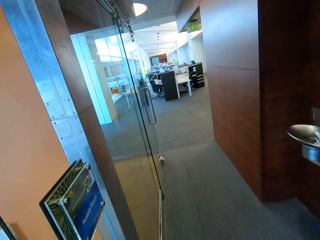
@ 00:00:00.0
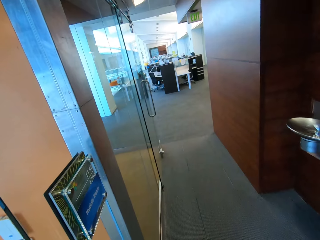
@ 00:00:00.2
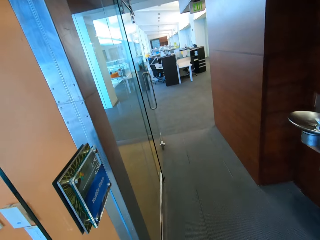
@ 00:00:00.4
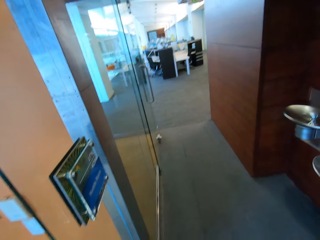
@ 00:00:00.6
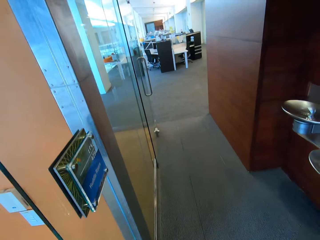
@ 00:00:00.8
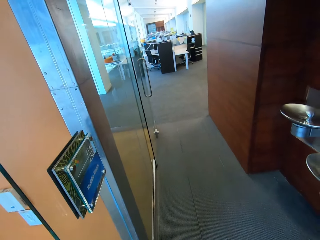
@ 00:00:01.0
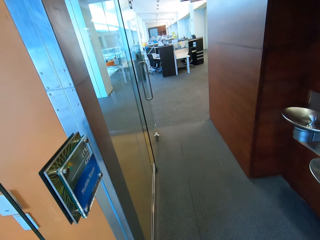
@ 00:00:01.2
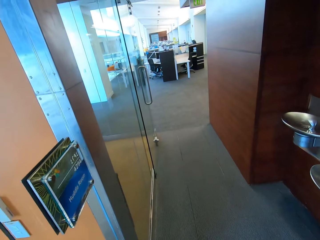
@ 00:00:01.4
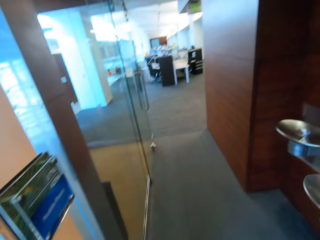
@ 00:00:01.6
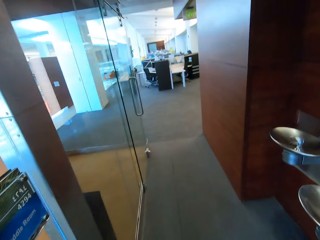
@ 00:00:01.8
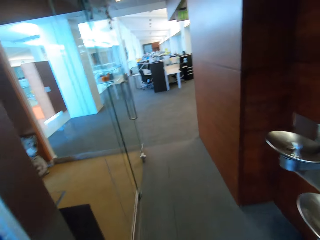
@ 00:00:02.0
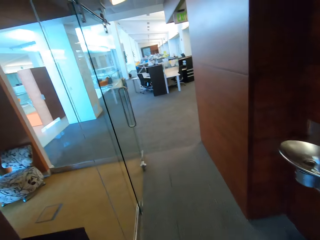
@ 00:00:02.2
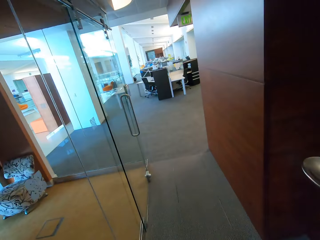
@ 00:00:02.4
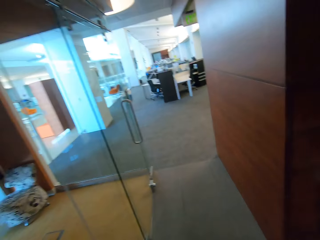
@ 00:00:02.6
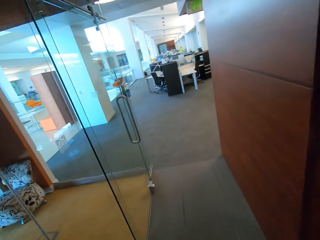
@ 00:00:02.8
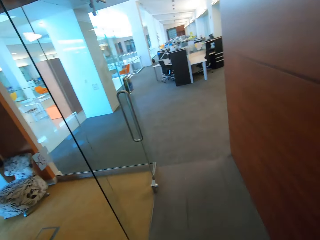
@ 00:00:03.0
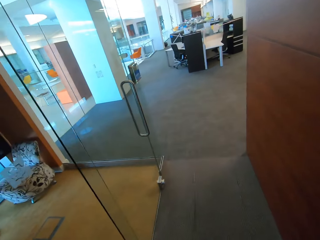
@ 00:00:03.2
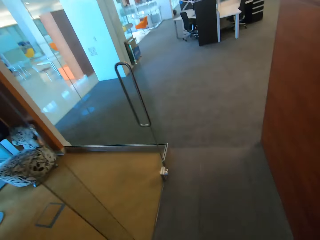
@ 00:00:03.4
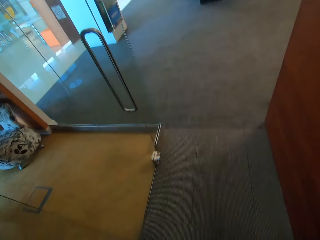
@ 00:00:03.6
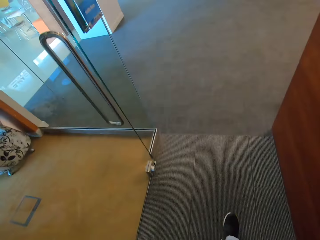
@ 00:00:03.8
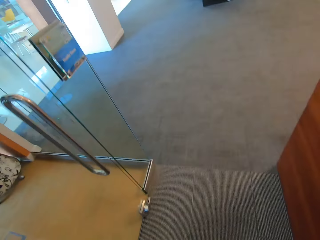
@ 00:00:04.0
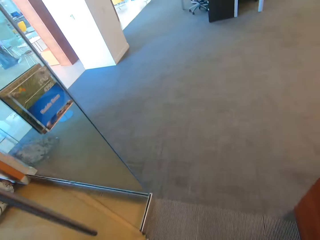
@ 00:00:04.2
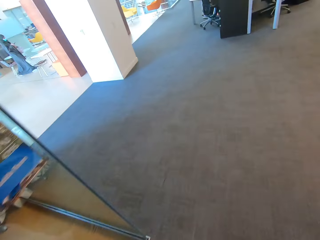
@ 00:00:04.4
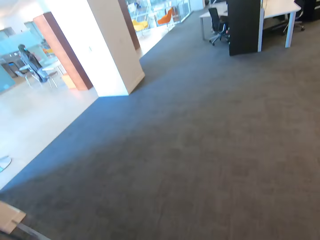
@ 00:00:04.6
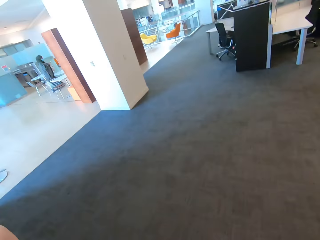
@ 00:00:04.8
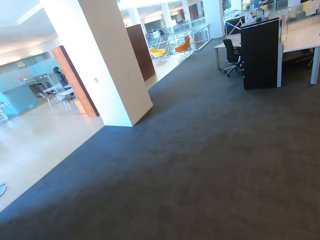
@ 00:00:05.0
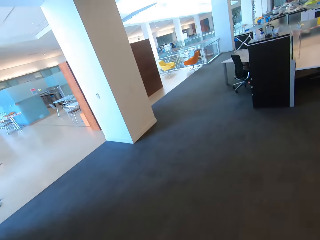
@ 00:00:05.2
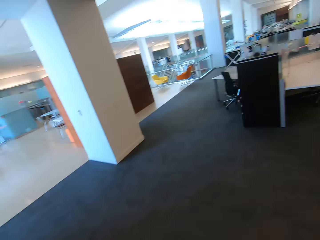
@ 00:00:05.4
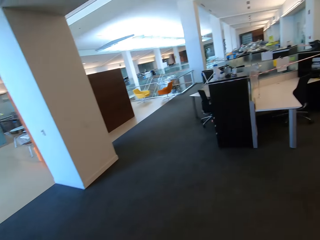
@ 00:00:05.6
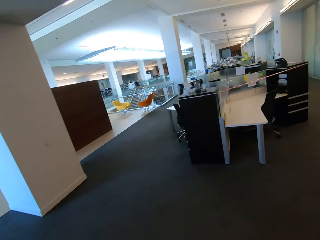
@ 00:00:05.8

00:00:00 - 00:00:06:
The camera wearer walks in the building.

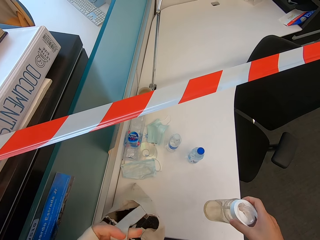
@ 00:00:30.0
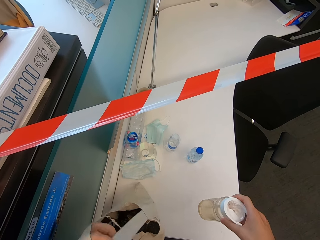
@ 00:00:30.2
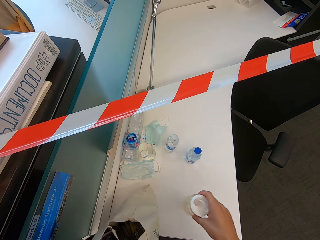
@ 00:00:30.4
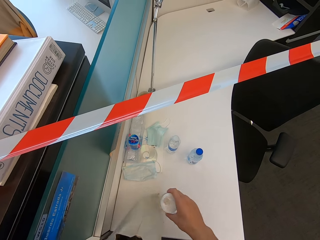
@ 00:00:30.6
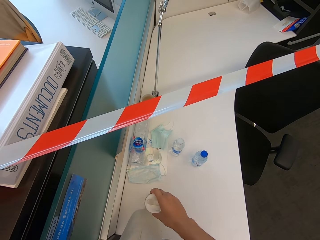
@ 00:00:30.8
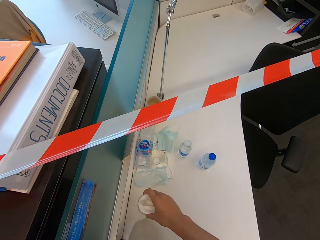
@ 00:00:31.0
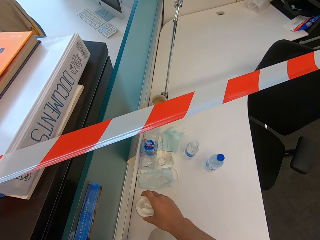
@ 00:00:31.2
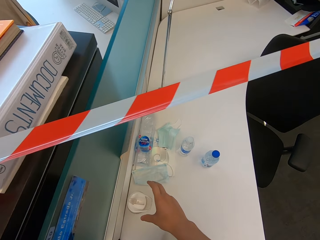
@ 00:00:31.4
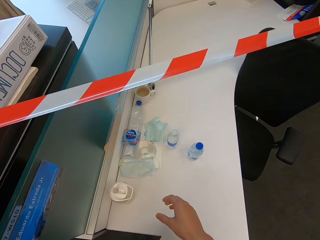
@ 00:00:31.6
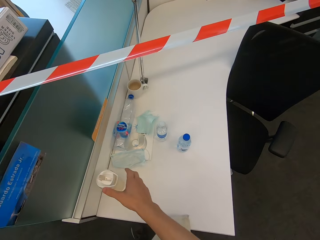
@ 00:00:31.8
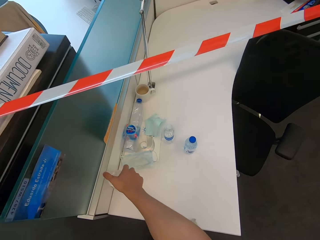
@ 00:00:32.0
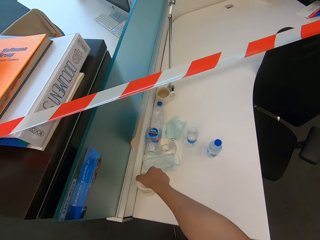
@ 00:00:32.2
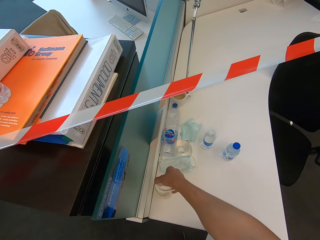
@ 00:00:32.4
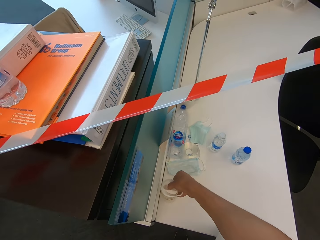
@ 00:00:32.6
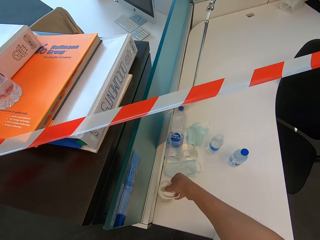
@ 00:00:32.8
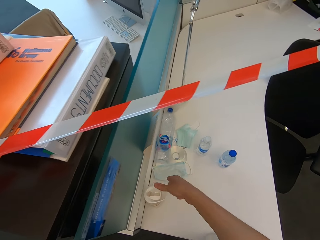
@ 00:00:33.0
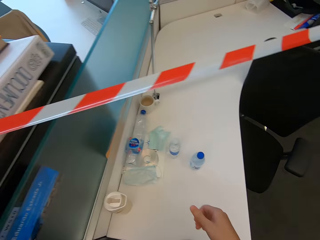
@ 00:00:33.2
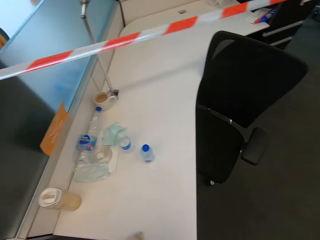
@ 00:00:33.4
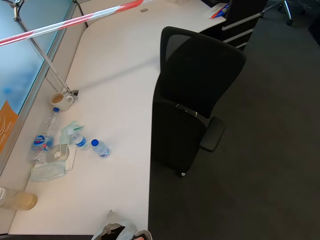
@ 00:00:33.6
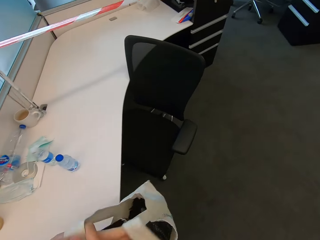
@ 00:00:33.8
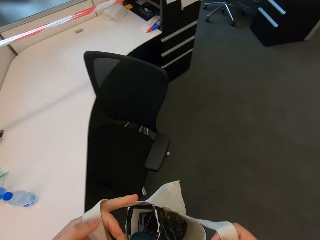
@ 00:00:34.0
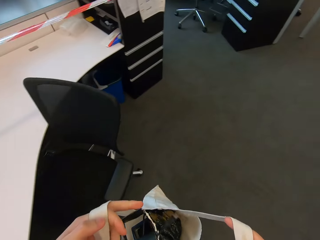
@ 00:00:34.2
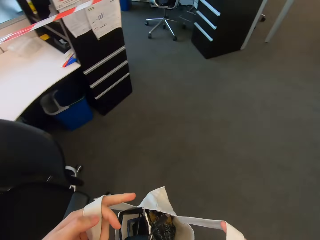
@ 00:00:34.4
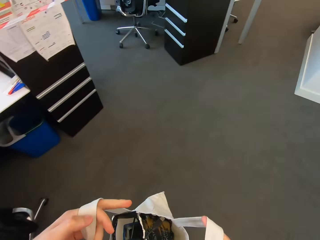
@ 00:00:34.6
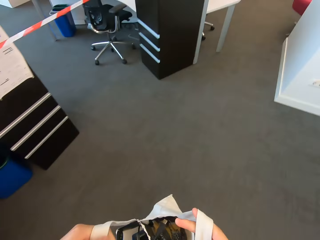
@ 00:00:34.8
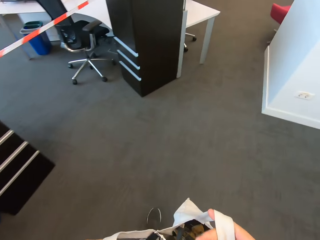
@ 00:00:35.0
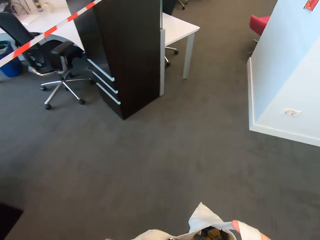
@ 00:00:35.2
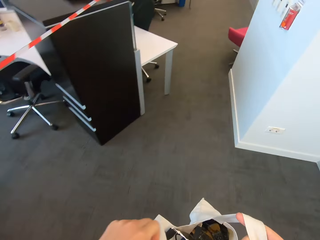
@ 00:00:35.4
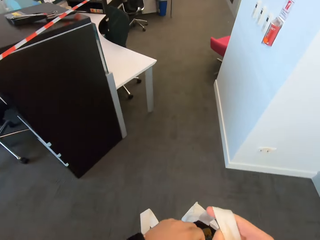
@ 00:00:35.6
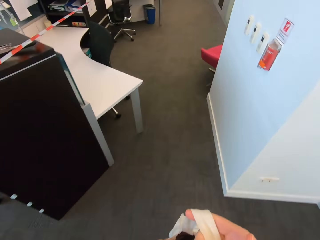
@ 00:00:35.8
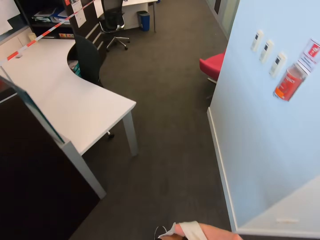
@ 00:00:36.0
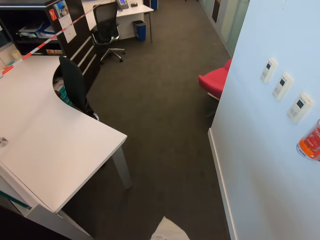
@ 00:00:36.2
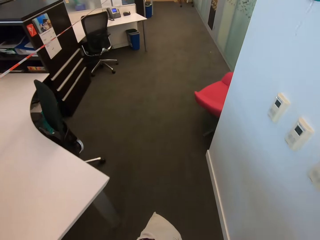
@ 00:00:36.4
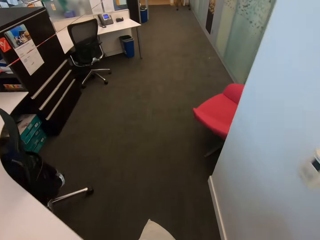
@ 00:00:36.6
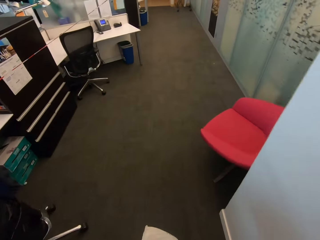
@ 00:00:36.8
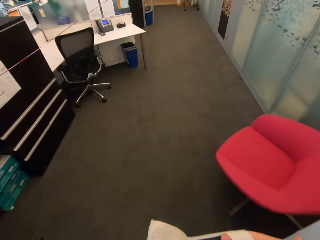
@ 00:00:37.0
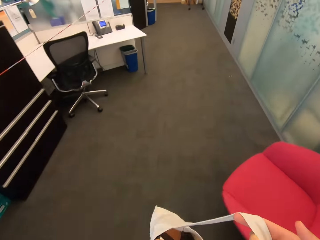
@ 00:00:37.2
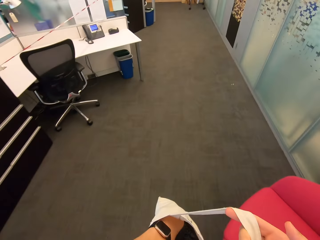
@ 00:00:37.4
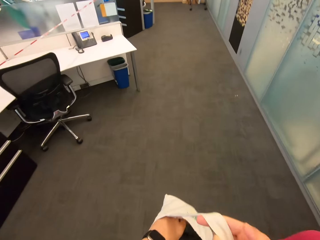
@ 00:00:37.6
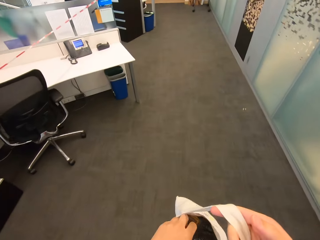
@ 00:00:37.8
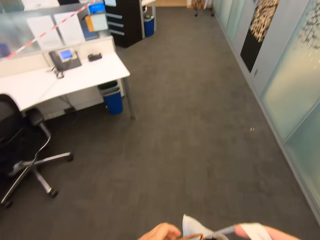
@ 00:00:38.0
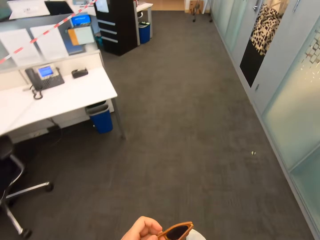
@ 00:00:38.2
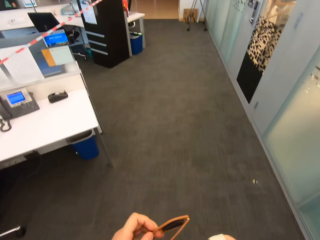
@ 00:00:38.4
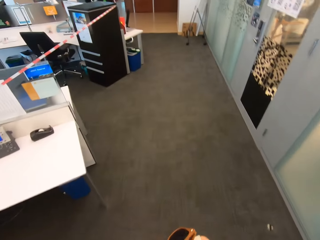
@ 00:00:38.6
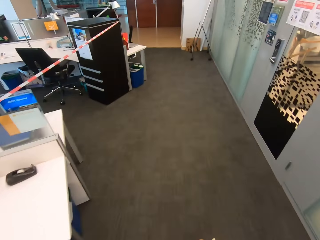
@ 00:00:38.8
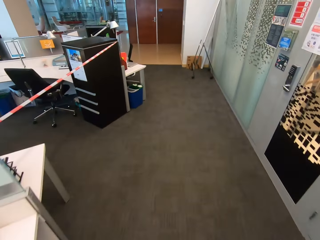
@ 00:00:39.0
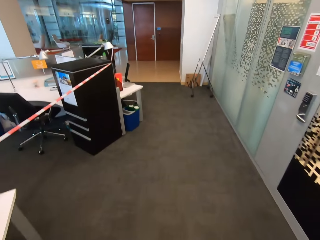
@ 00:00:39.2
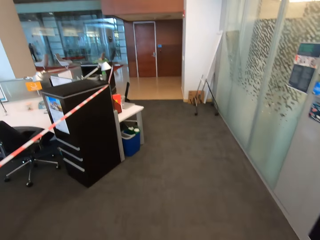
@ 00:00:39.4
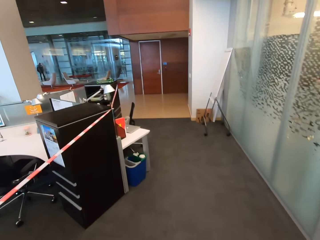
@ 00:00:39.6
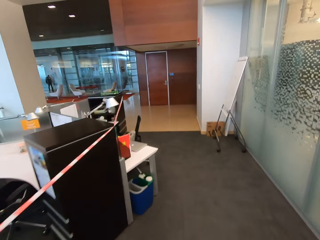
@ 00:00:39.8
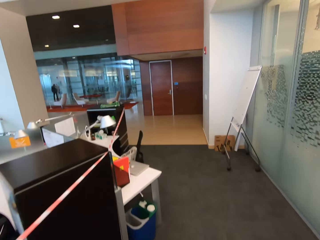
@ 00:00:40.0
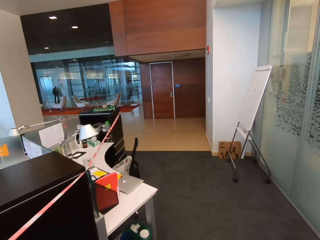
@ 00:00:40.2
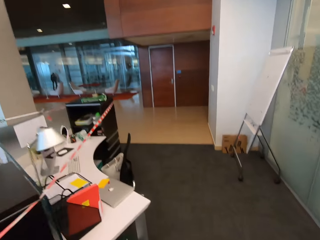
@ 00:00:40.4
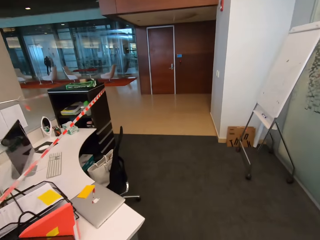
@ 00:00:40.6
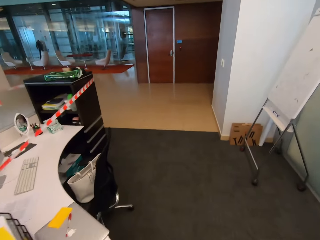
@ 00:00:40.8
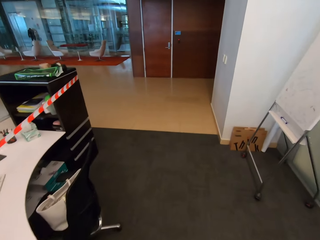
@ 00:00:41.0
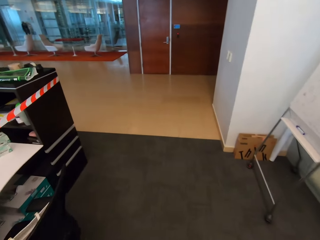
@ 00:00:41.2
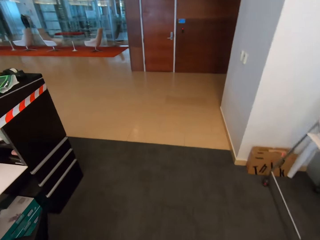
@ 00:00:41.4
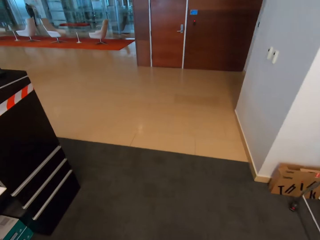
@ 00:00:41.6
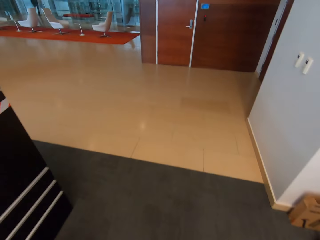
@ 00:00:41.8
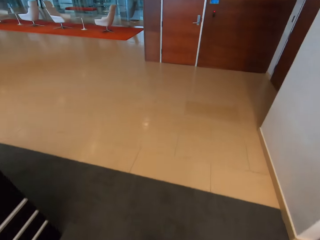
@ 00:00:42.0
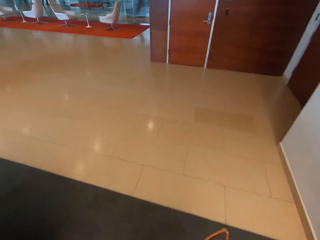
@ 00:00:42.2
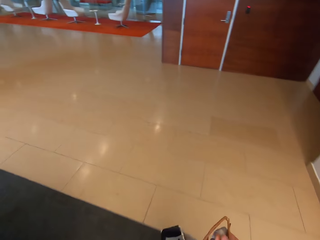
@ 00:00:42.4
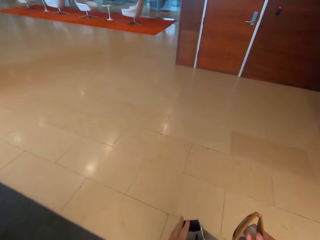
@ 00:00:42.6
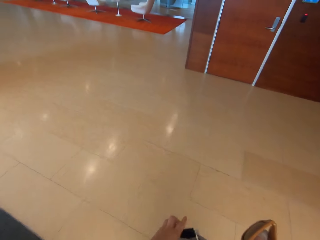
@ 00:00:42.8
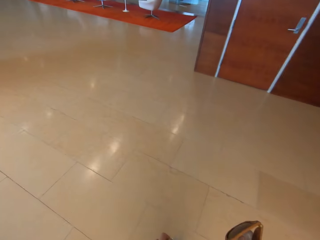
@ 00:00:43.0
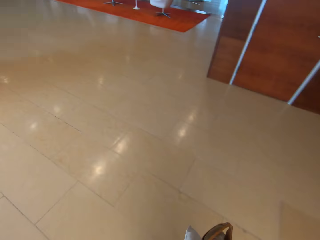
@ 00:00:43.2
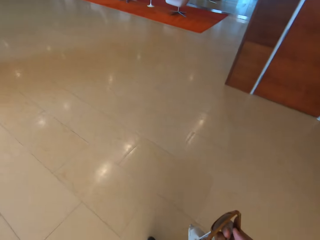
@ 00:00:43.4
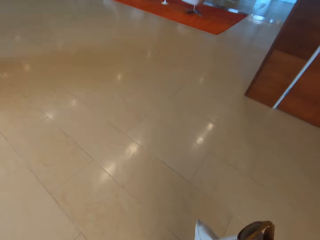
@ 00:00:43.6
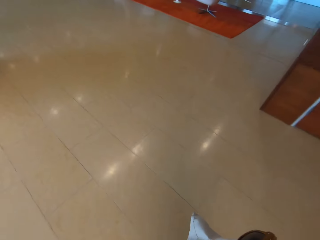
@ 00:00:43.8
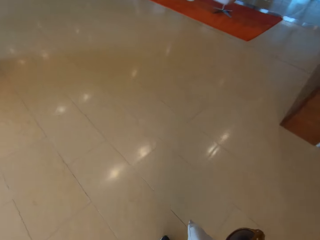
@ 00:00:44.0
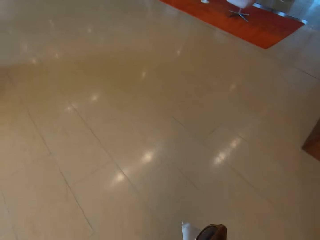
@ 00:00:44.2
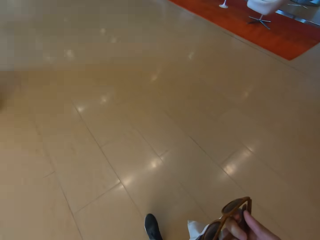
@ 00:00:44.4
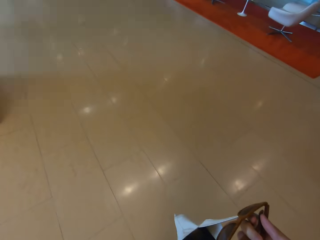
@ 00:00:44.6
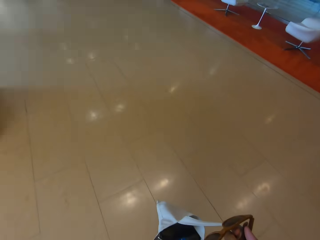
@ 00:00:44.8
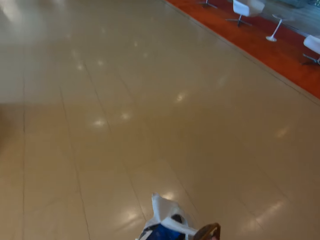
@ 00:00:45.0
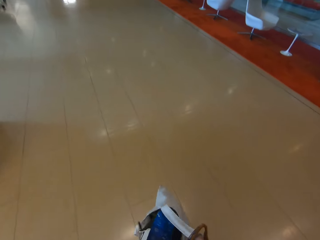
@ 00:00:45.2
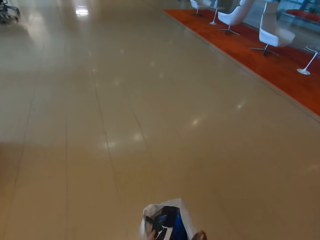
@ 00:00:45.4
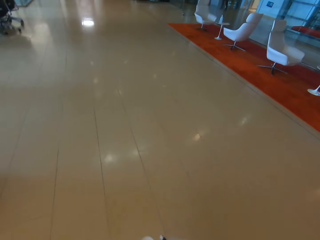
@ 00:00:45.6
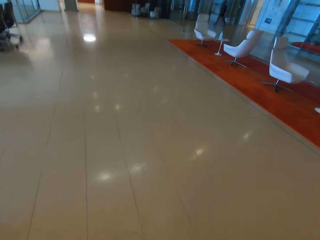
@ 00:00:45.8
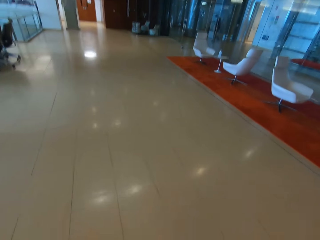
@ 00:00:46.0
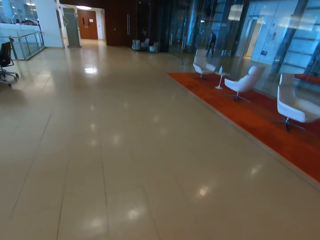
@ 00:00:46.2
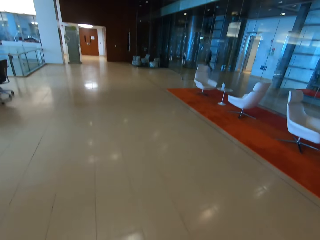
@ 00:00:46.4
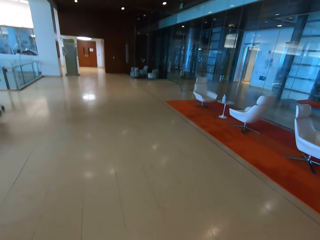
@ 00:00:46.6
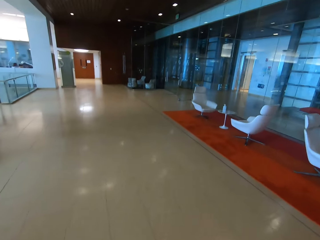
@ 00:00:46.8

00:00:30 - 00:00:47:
The camera wearer places a water bottle on a table. They close the bottle. They touch the water bottle. They hold the bag. They walk in the building. A man appears. The camera wearer walks around.
